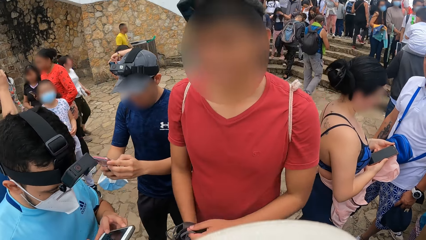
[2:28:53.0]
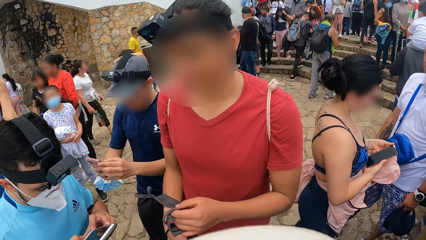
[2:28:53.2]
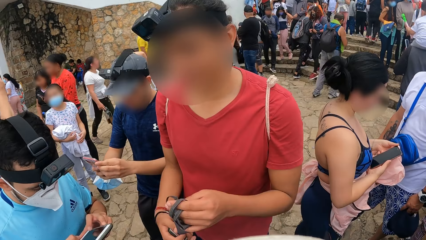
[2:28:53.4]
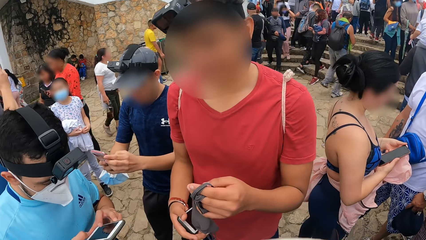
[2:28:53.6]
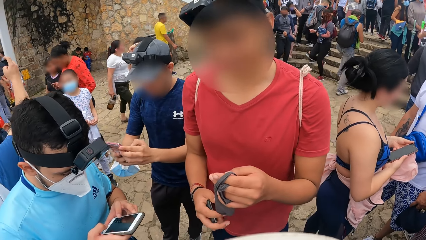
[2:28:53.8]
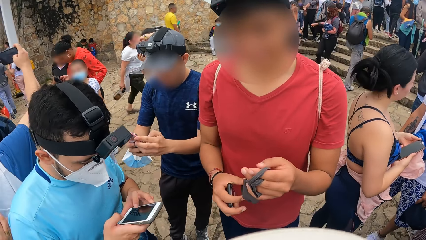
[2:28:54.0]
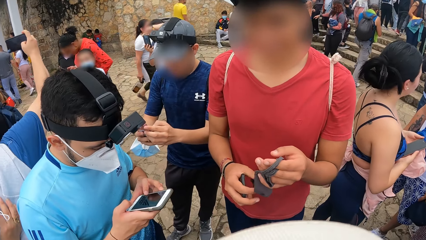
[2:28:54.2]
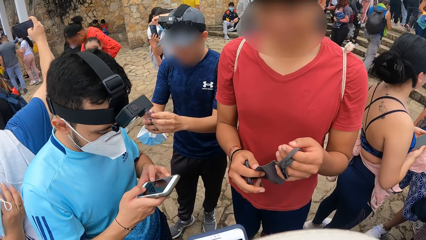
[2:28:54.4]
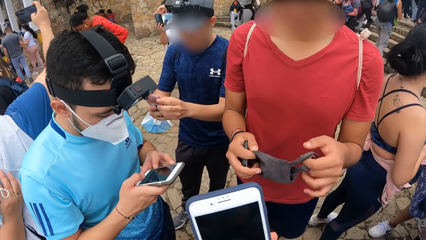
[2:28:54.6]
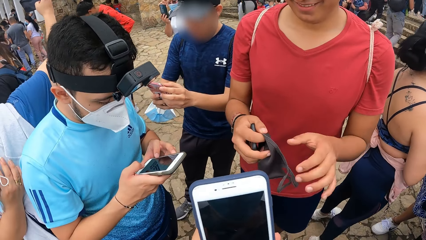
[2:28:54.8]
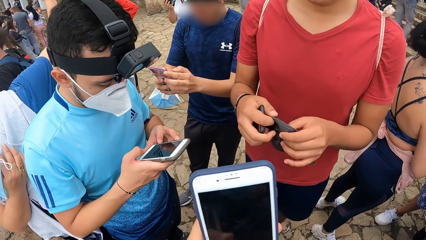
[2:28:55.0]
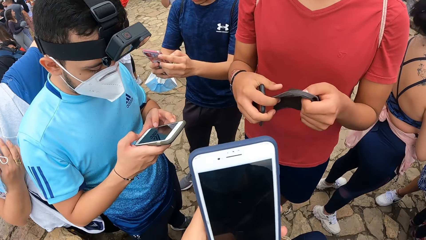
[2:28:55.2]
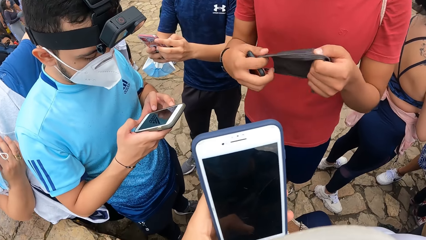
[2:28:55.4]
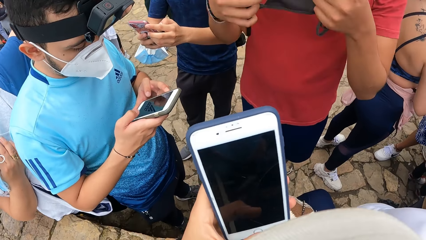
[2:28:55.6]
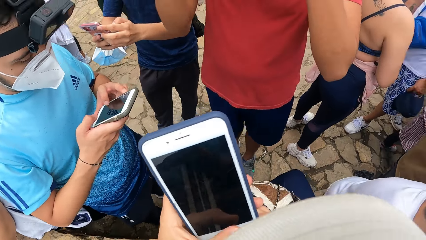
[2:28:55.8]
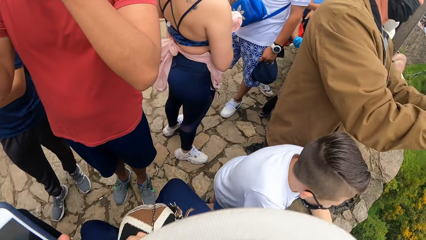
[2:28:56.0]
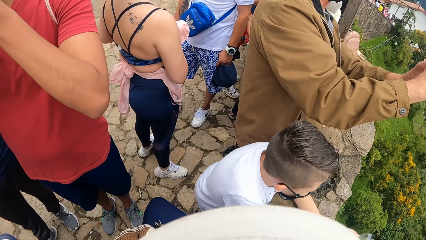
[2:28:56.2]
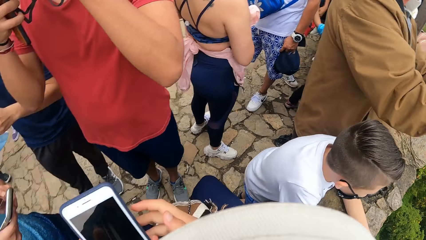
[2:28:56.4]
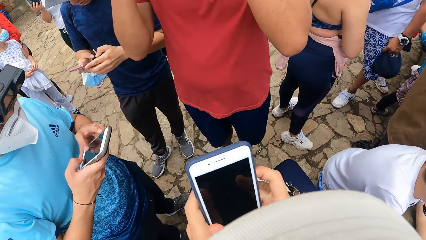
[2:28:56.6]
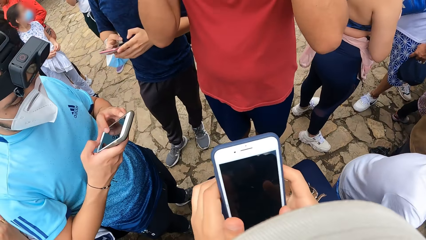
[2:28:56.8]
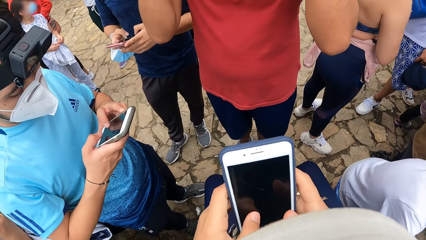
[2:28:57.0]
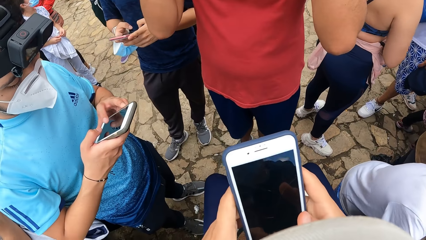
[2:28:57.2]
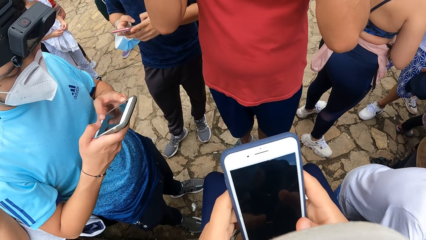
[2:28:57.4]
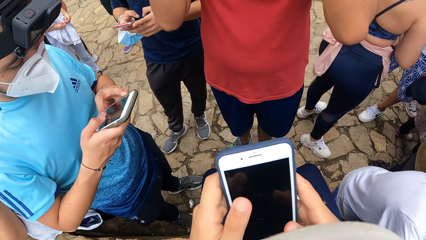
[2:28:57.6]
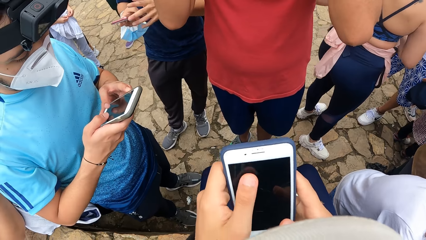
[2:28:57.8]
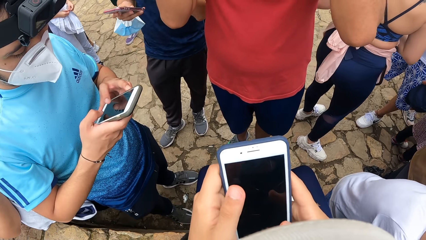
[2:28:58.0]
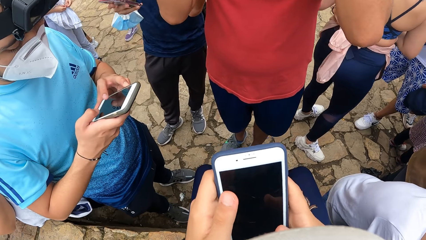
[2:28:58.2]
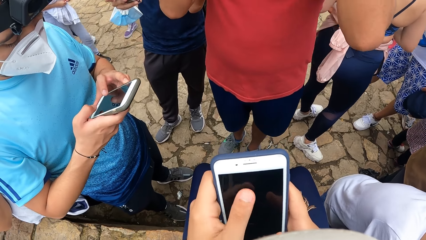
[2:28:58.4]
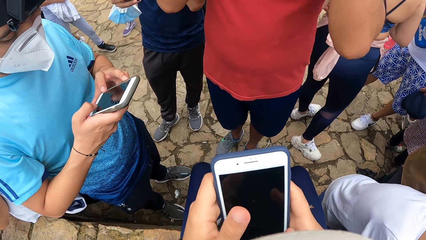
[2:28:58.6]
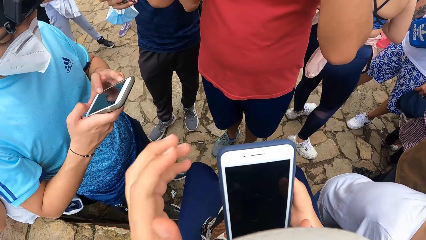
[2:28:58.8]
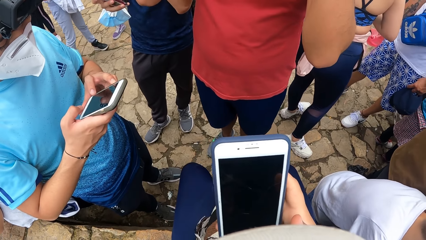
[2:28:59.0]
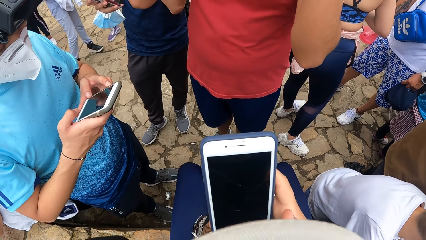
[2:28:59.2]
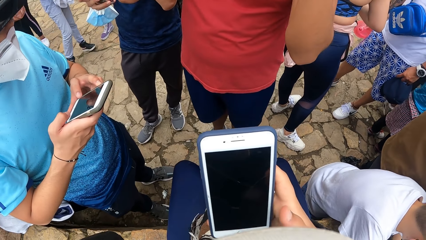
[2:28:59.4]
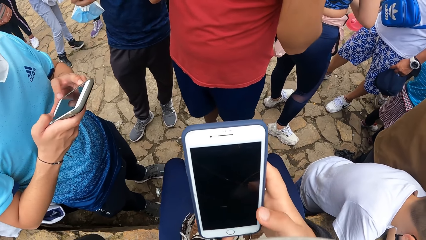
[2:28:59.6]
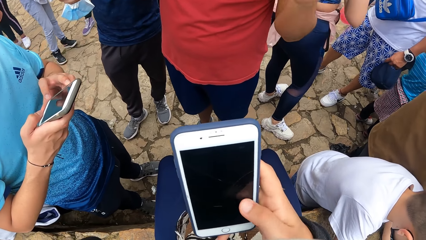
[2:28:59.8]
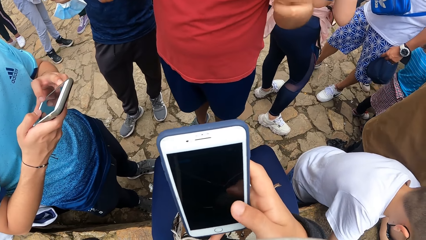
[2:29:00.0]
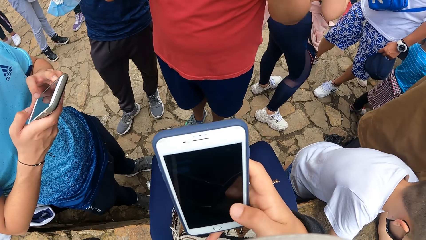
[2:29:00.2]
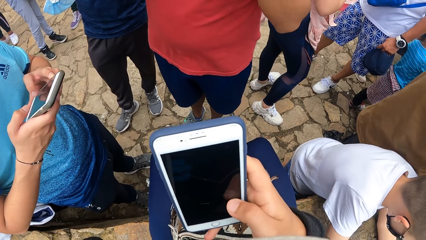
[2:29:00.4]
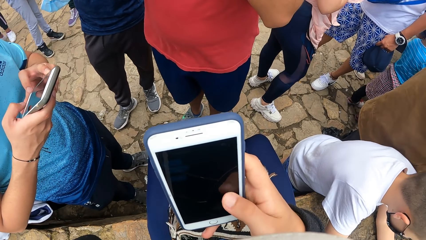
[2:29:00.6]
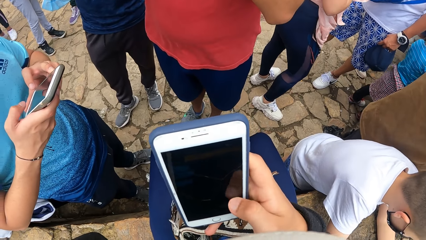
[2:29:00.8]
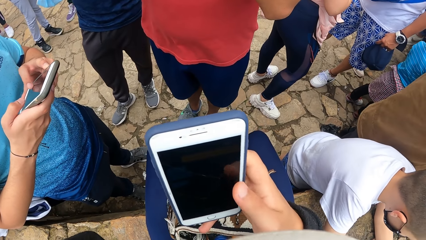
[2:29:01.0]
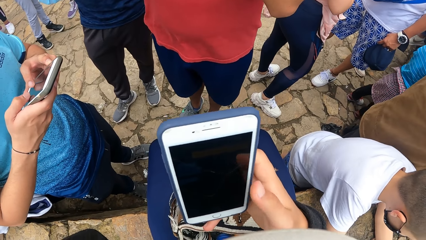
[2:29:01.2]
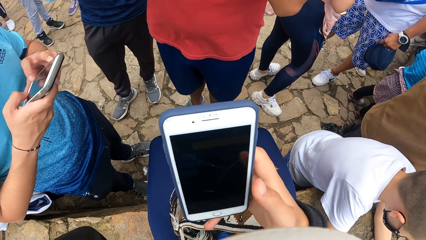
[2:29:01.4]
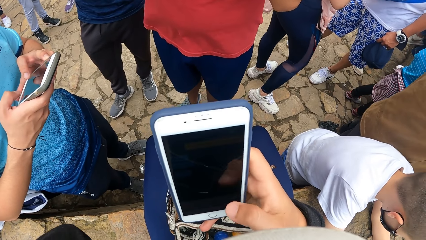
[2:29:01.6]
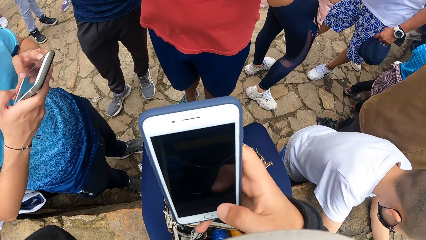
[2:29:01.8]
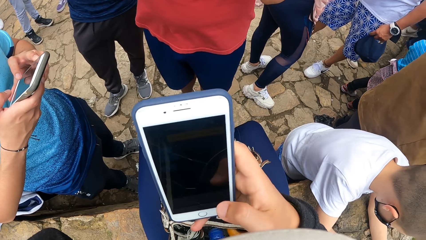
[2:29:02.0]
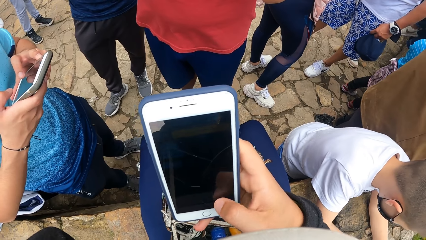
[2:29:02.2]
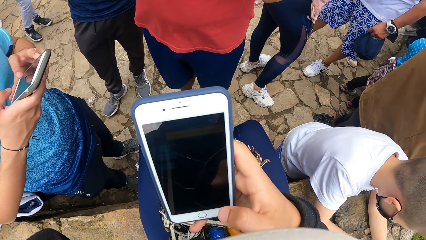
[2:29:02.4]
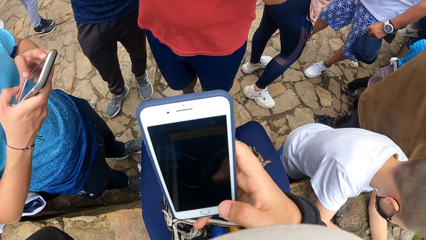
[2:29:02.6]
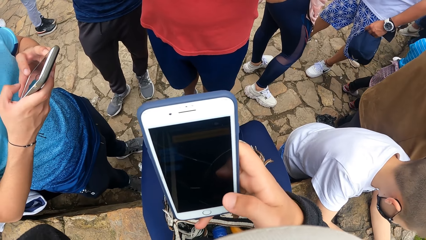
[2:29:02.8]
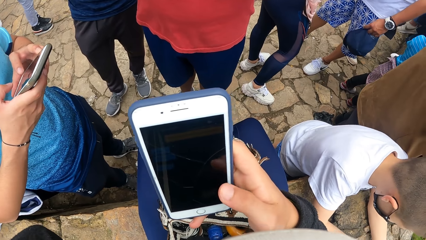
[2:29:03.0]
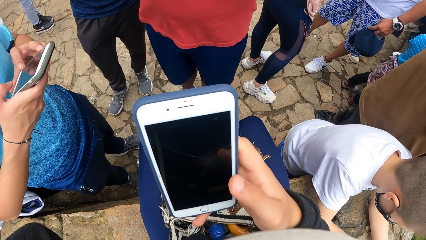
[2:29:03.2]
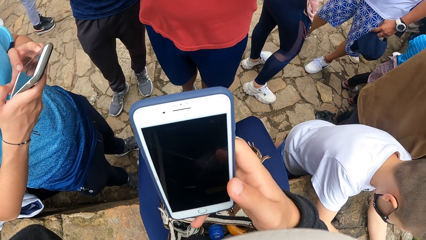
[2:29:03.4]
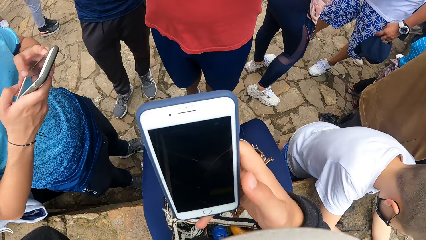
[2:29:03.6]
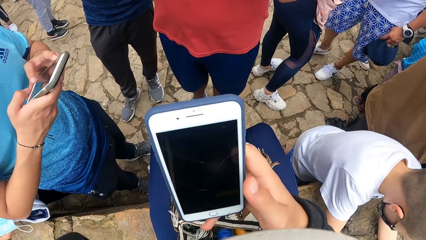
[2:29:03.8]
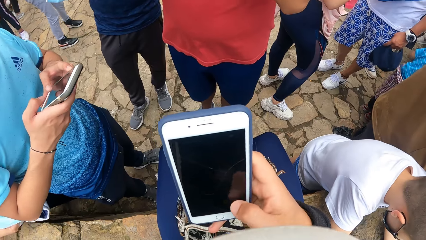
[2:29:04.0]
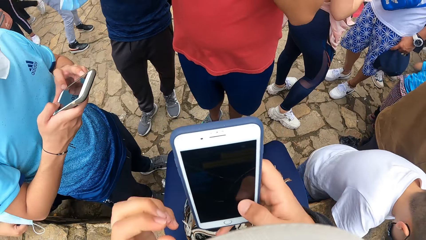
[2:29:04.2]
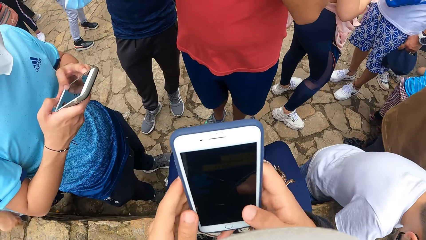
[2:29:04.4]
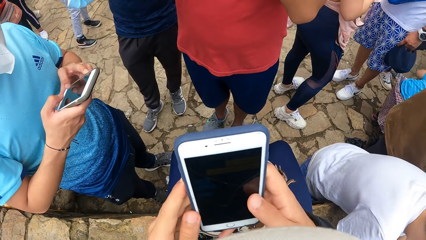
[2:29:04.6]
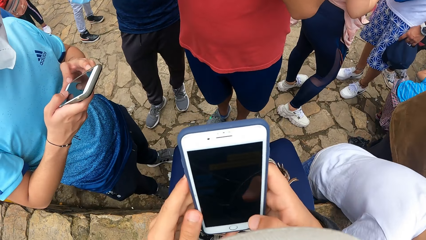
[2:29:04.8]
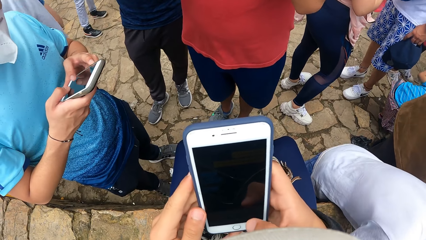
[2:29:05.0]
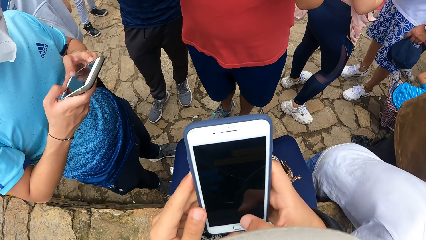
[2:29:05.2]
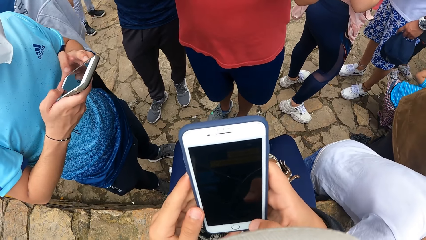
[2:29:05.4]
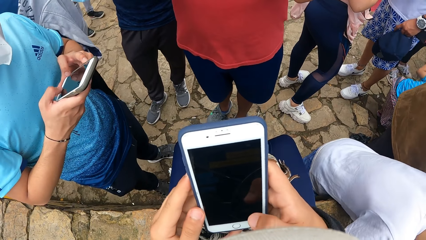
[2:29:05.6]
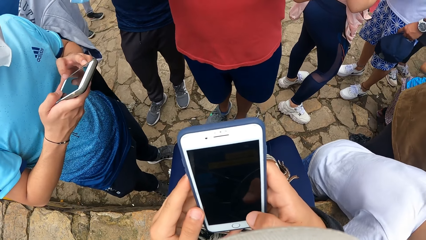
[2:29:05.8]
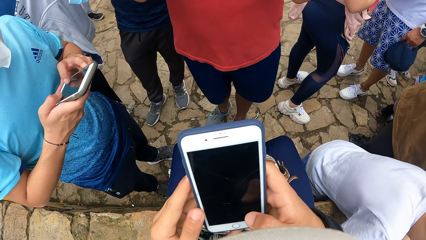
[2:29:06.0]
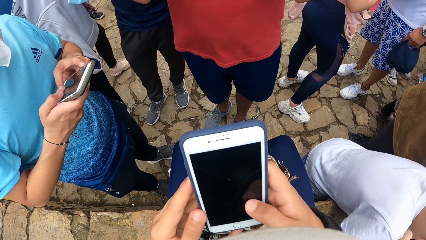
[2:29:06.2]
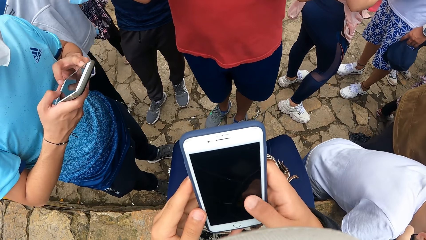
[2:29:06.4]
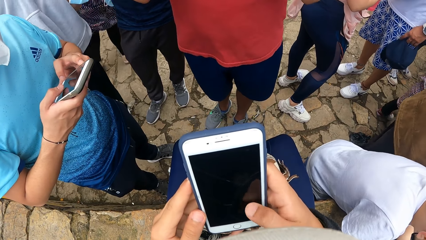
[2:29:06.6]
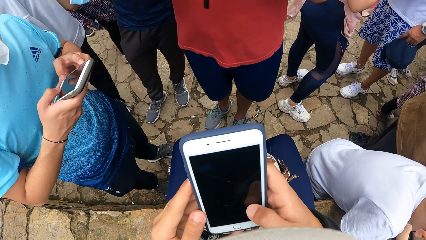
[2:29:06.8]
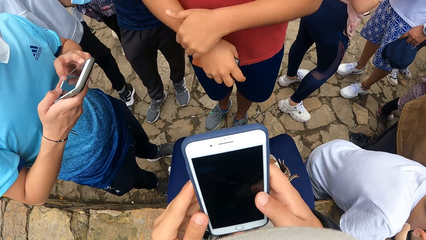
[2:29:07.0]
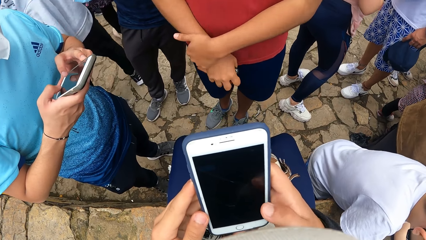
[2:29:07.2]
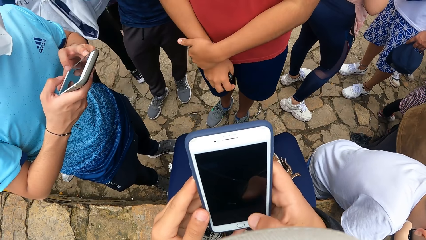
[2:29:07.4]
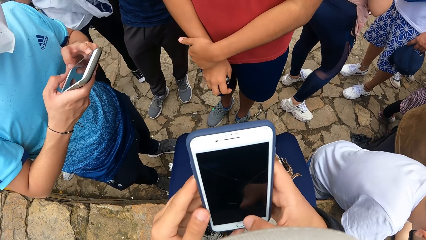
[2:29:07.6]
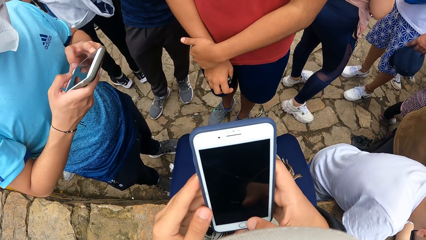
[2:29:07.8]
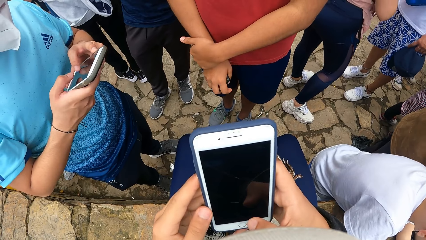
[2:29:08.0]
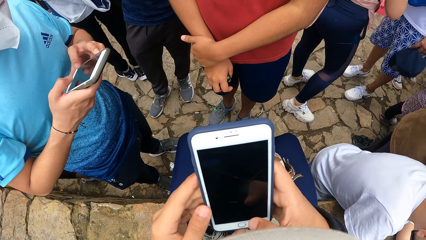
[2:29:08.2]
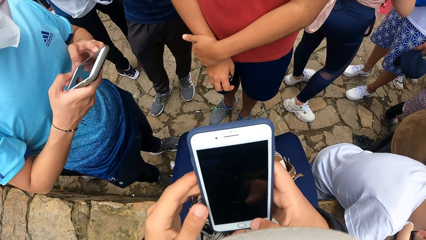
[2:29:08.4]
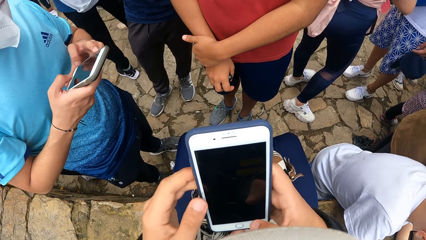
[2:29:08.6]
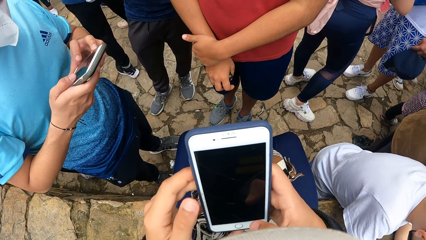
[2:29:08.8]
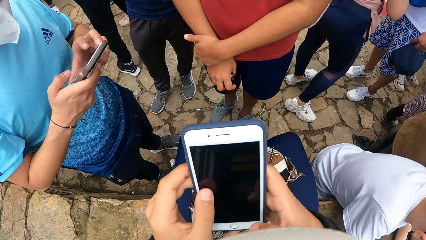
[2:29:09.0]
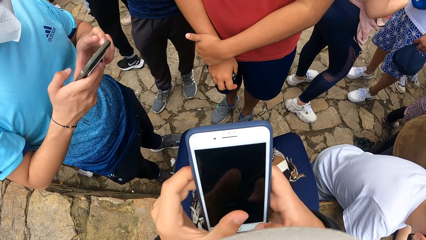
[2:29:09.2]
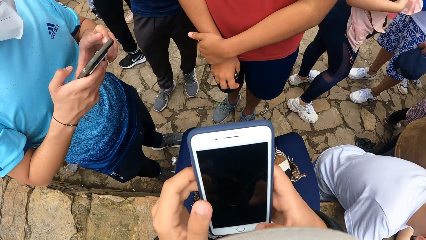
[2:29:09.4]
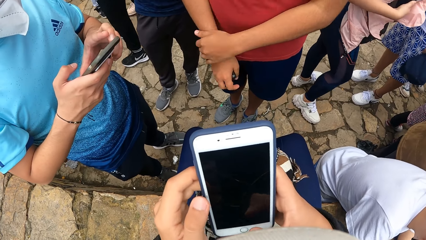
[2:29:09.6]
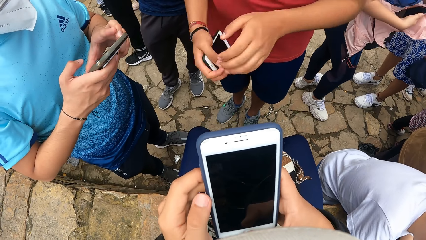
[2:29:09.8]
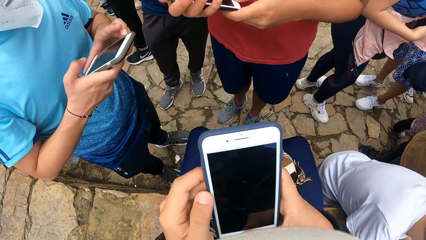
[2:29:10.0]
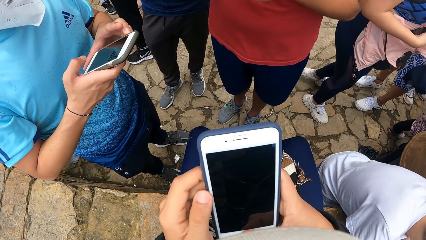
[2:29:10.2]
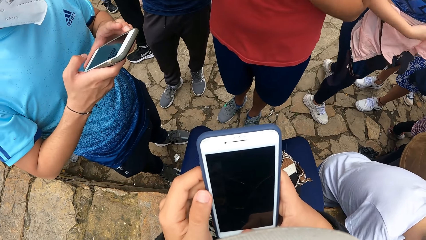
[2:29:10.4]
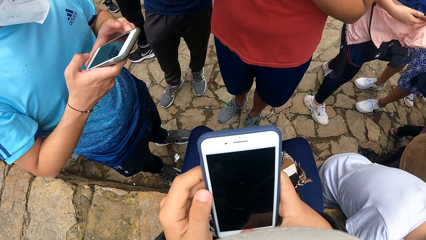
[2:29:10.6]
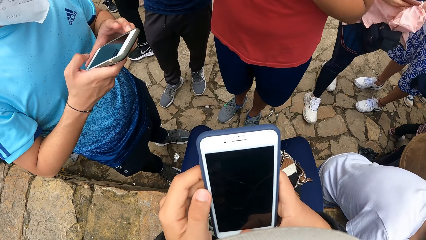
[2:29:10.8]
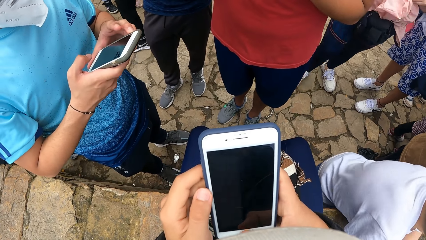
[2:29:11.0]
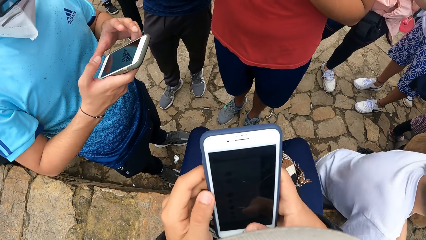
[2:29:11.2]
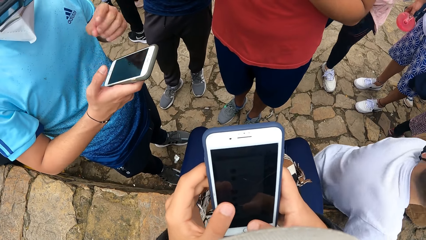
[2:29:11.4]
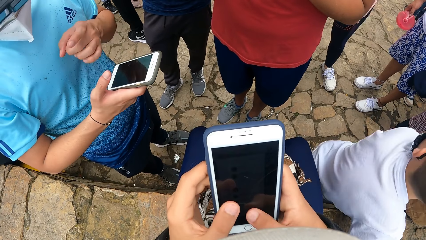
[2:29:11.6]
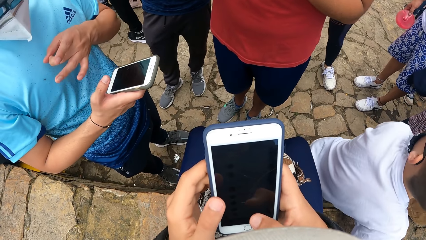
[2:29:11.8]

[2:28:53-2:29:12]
A man holds a nose mask with his hands. The man operates a phone with his hands.
